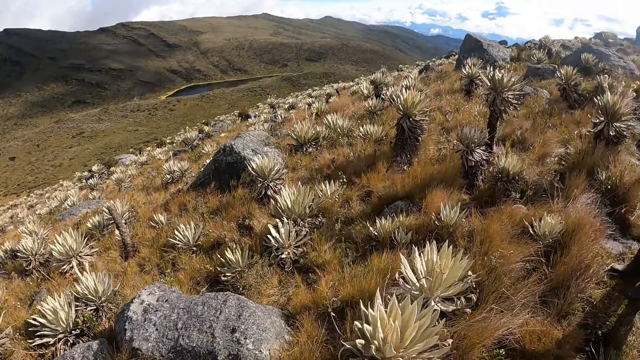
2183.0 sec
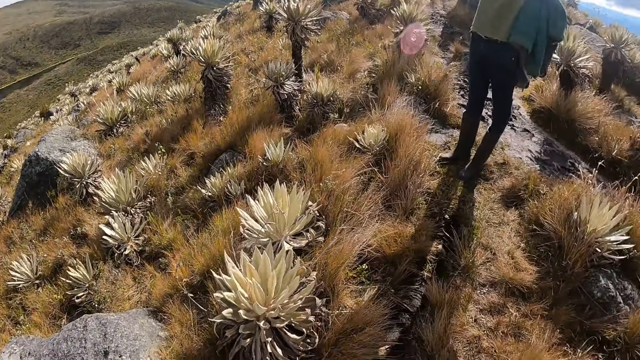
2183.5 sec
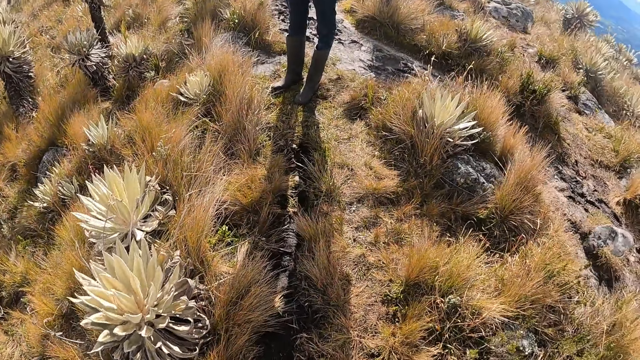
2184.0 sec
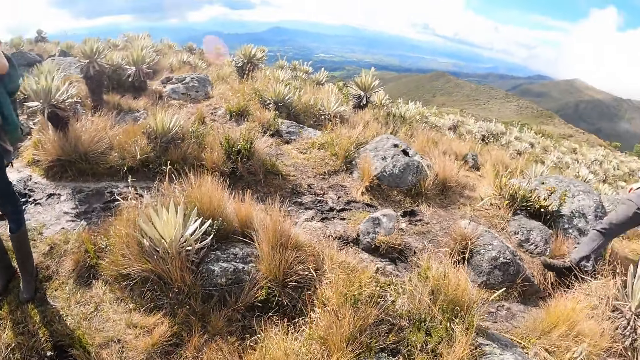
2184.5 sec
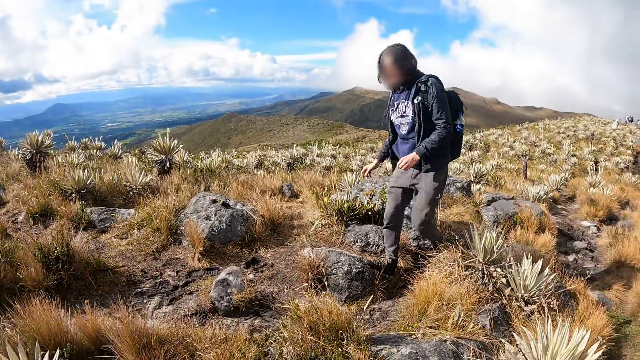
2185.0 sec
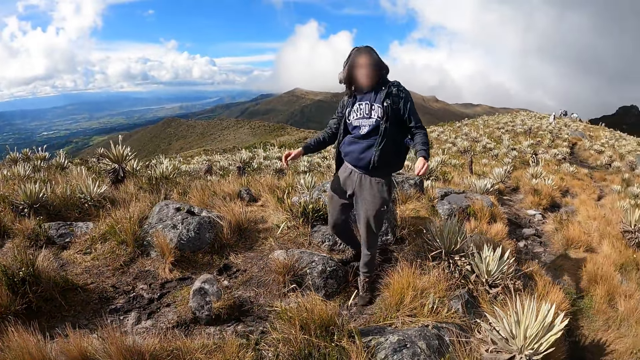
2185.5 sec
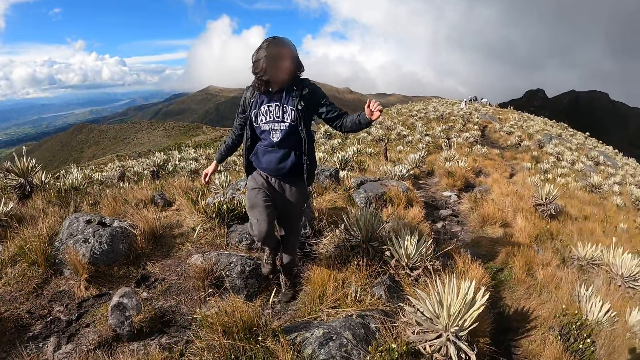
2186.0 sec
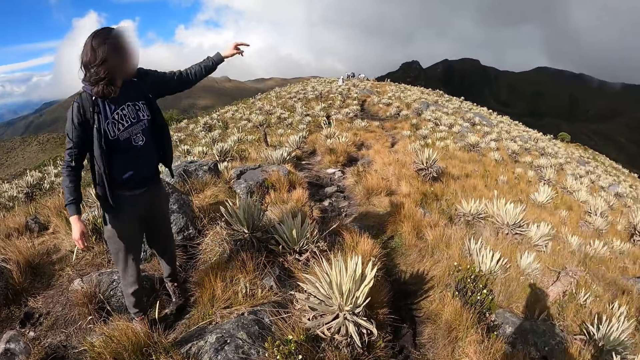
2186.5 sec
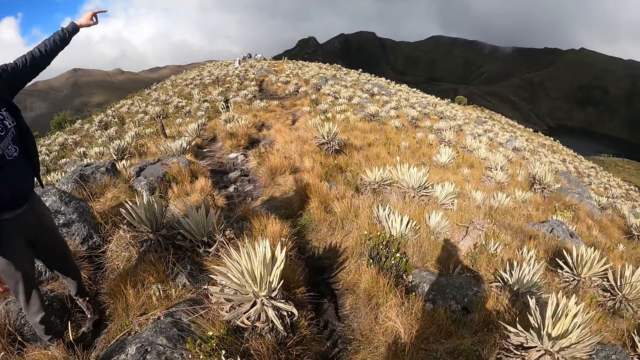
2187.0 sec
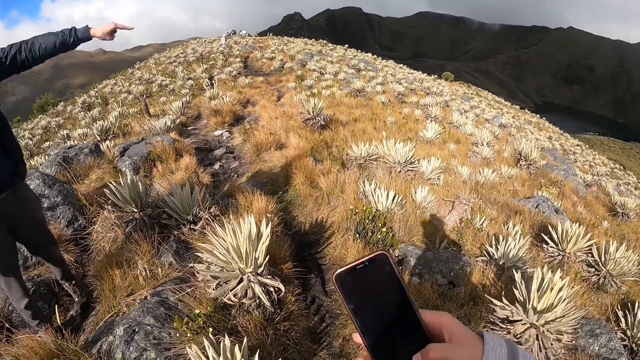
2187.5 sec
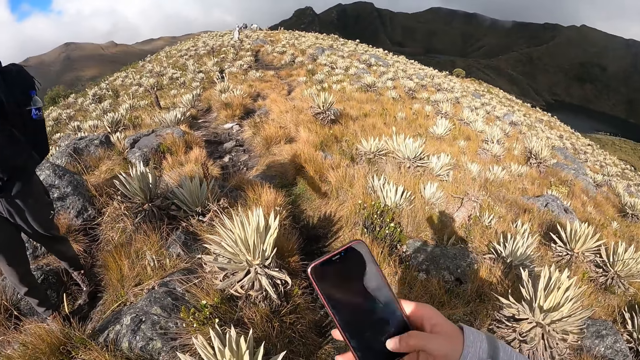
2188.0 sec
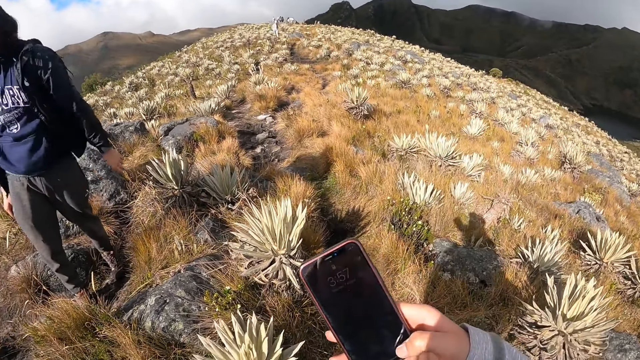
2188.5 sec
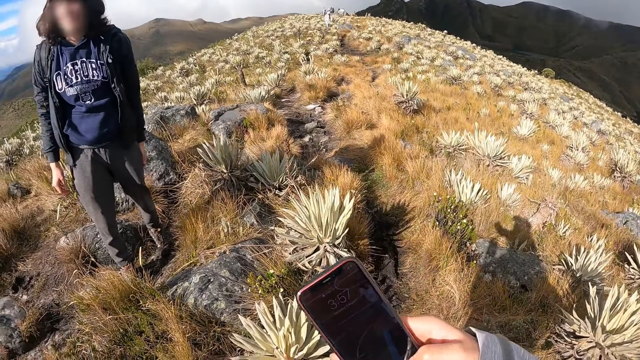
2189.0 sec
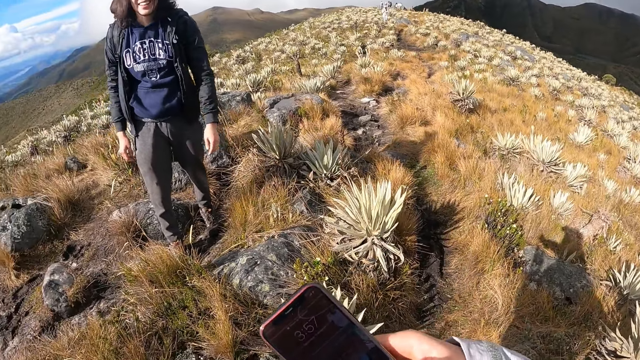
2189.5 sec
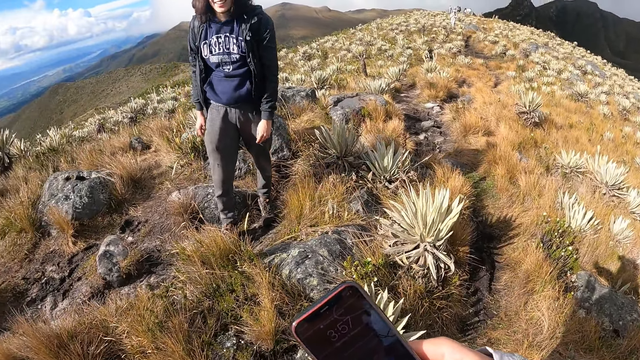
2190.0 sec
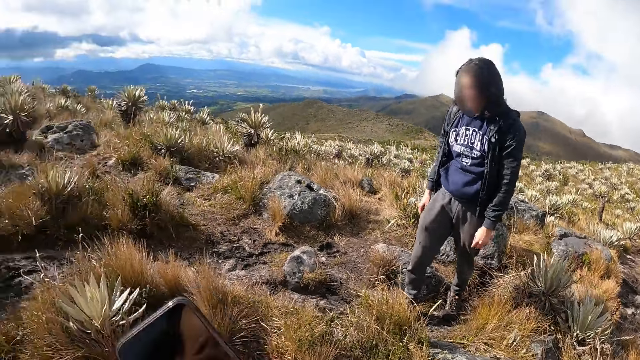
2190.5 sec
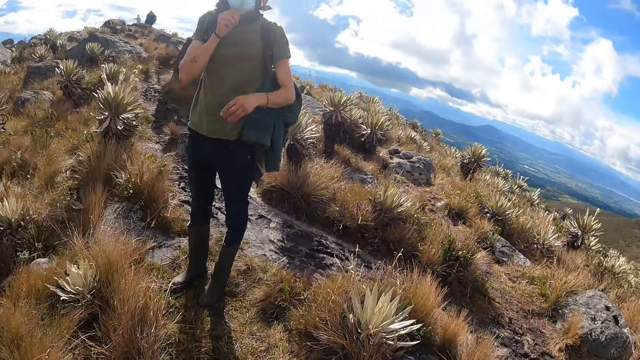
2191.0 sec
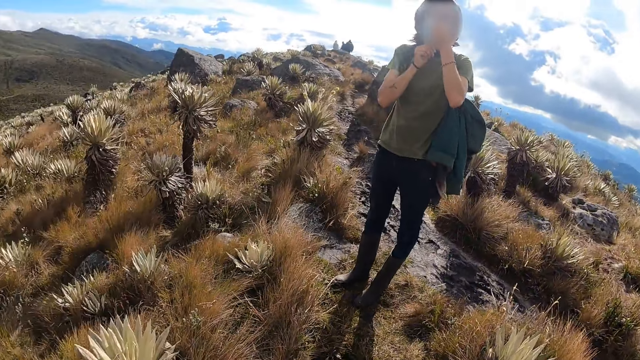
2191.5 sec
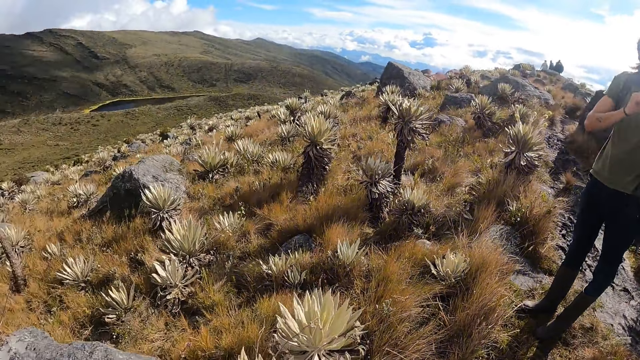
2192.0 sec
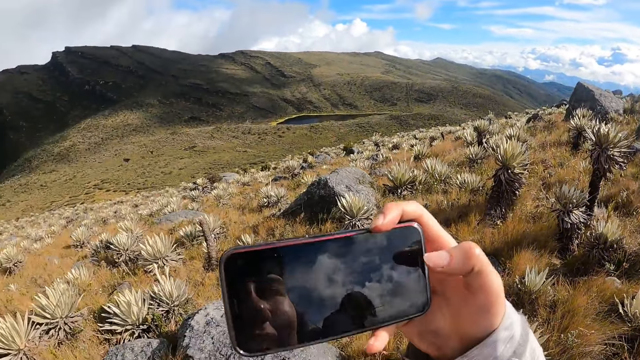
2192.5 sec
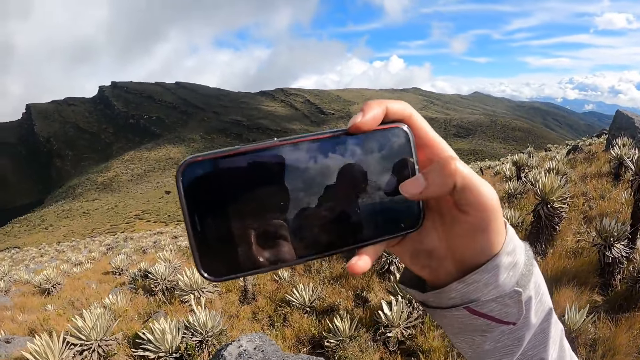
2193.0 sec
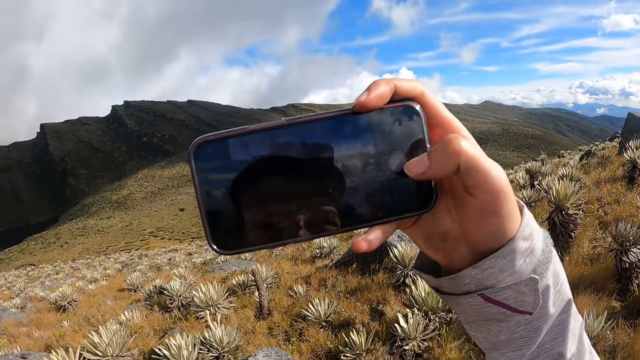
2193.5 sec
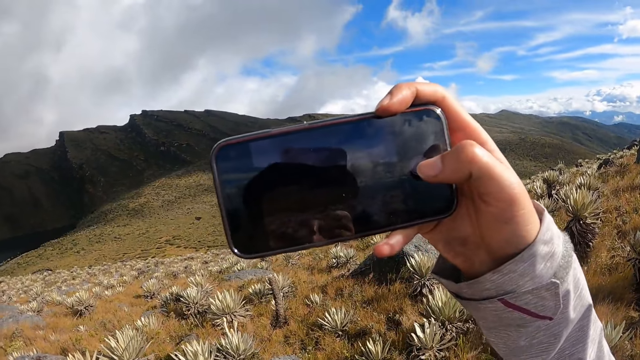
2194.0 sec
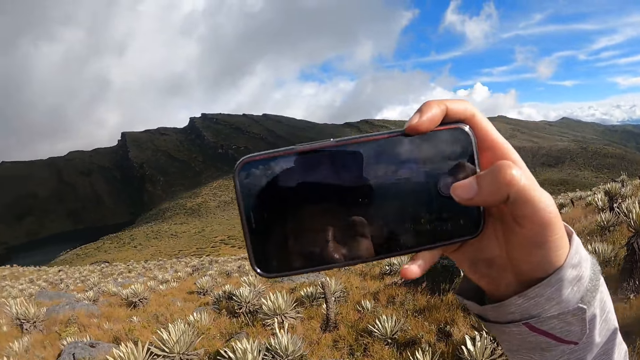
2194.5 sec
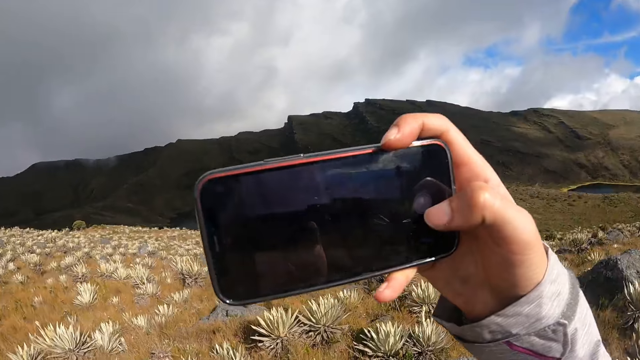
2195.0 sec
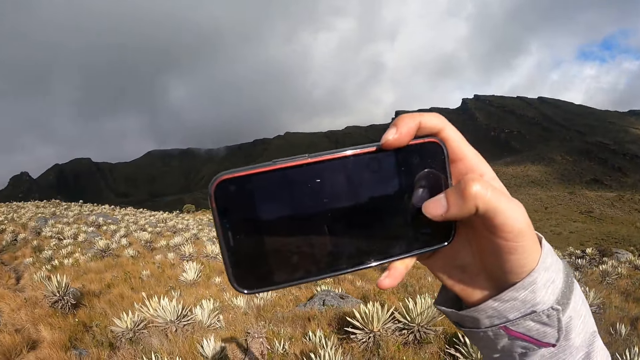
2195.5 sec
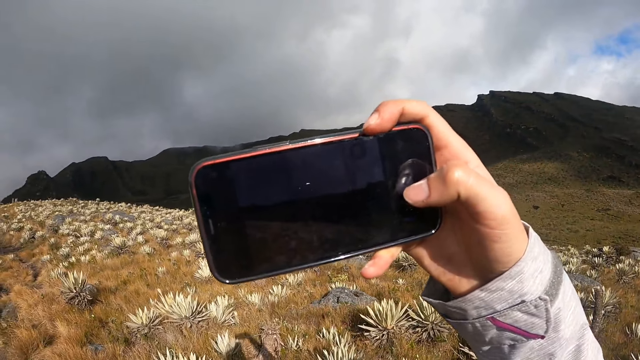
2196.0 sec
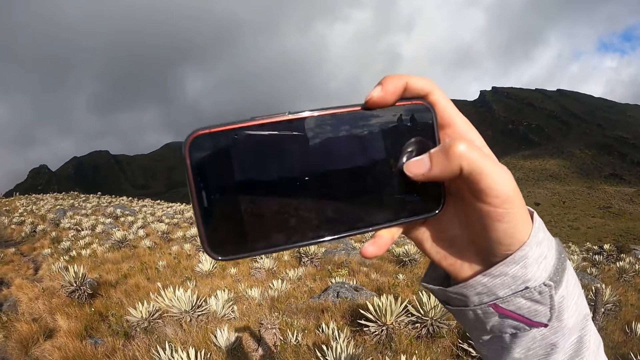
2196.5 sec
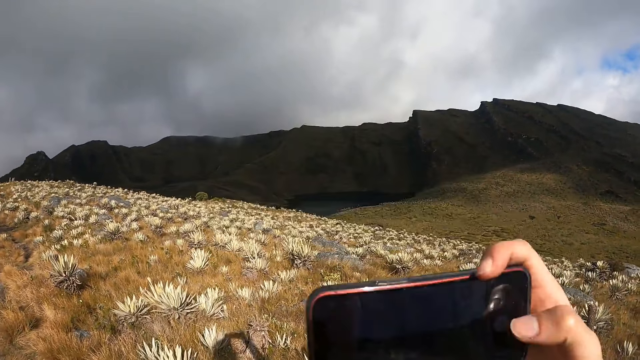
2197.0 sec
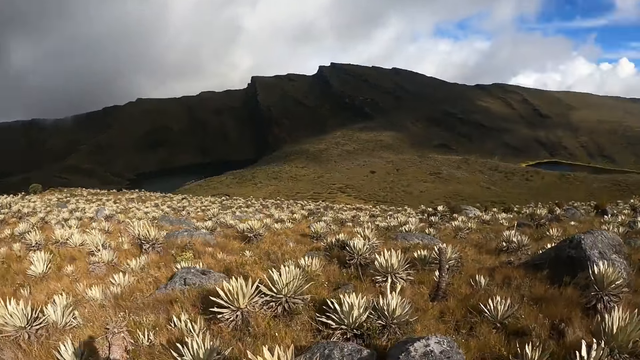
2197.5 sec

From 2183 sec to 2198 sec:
Another man interacts with the camera wearer. The camera wearer operates a mobile phone with her right hand. She looks at the phone. She operates the mobile phone with her right hand again. She takes the photos using the phone.

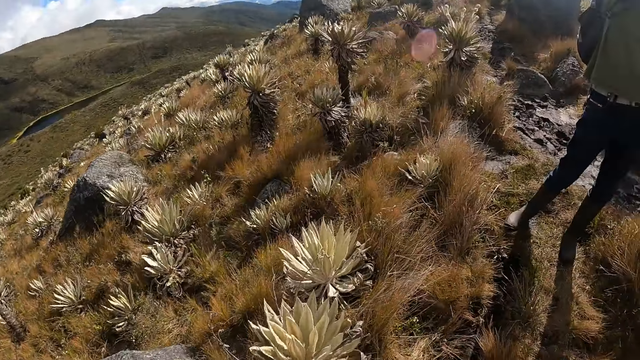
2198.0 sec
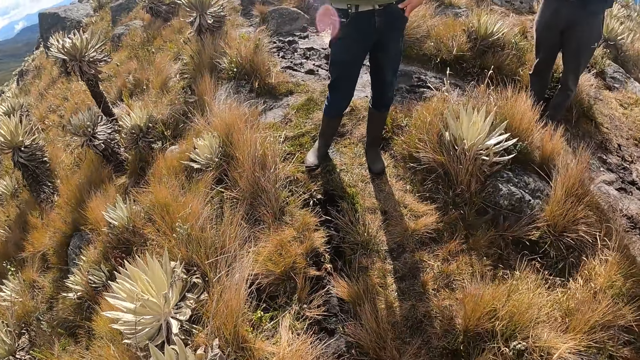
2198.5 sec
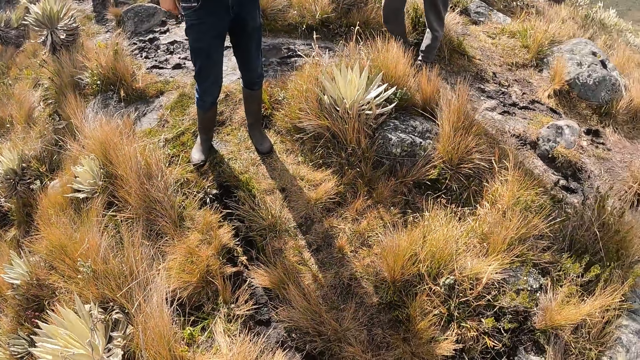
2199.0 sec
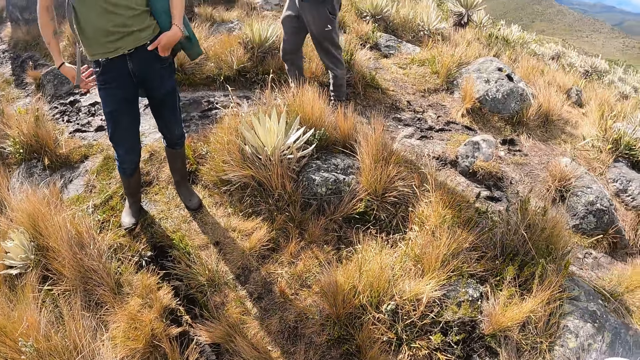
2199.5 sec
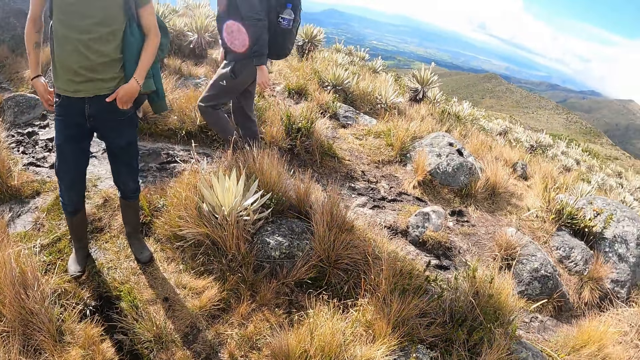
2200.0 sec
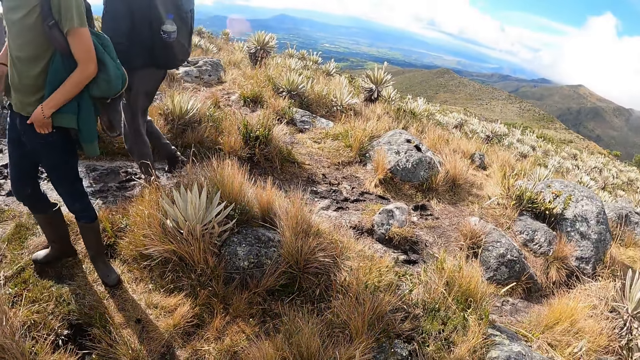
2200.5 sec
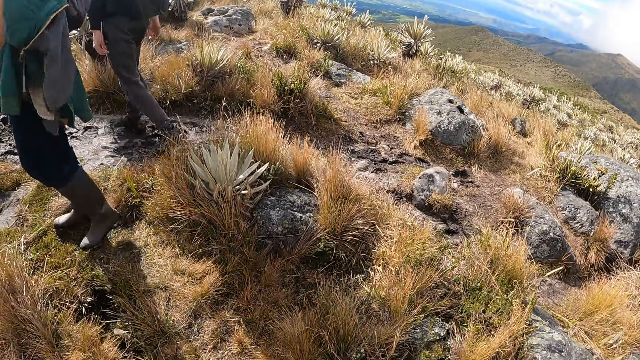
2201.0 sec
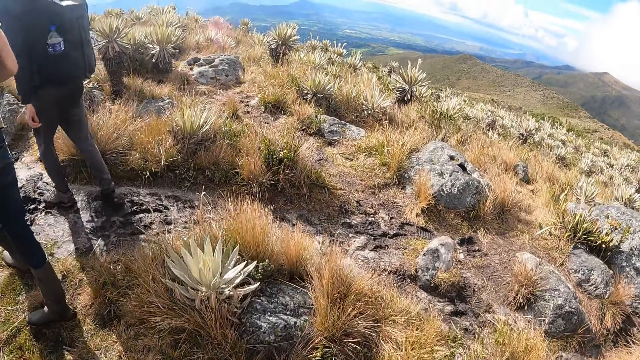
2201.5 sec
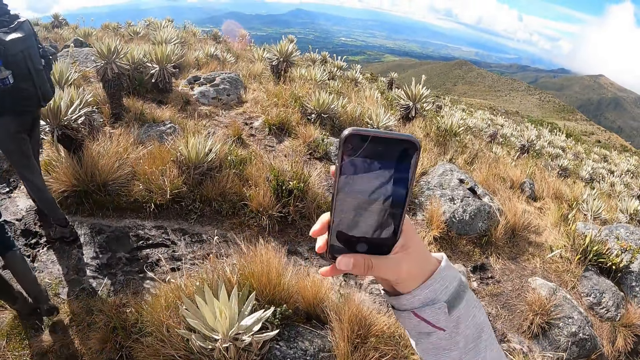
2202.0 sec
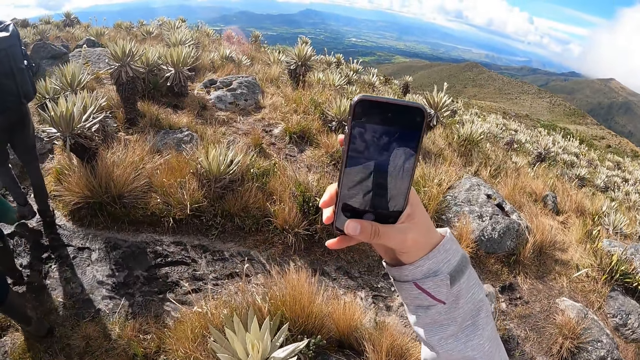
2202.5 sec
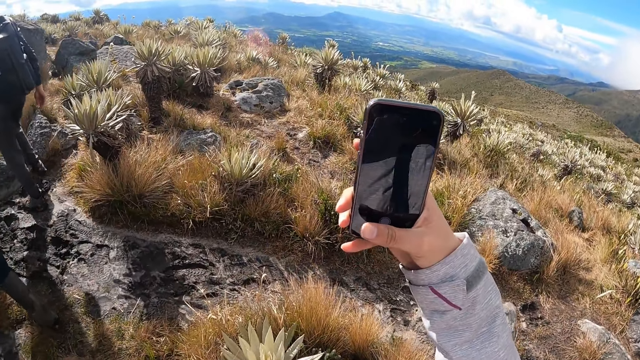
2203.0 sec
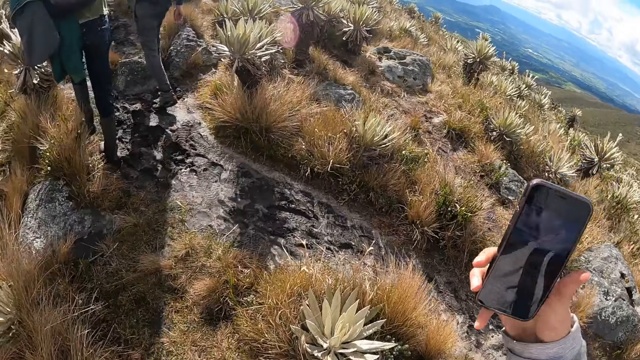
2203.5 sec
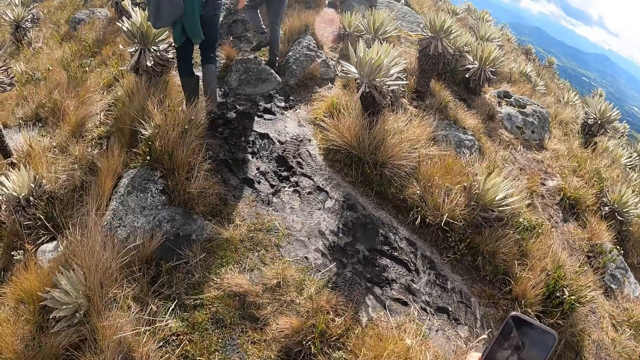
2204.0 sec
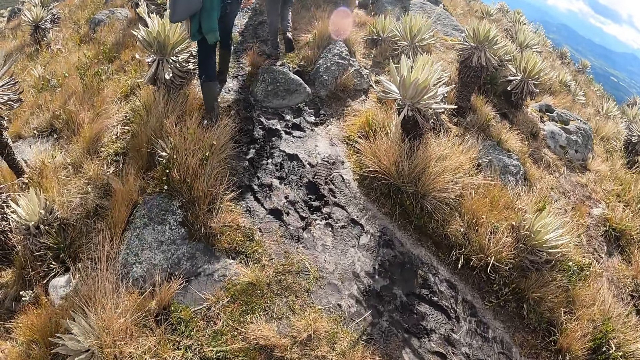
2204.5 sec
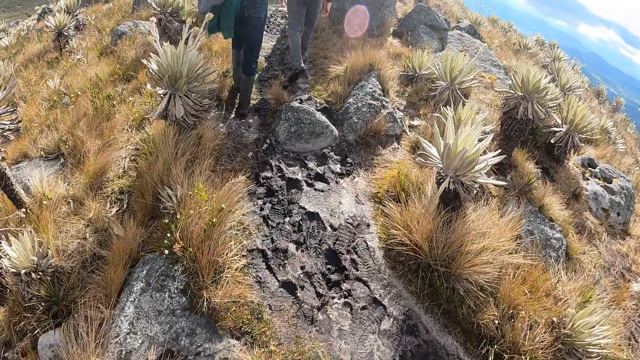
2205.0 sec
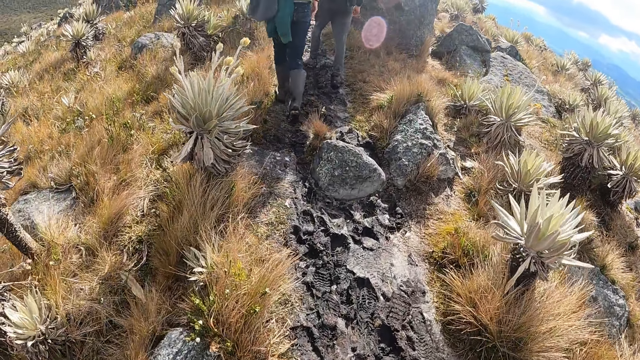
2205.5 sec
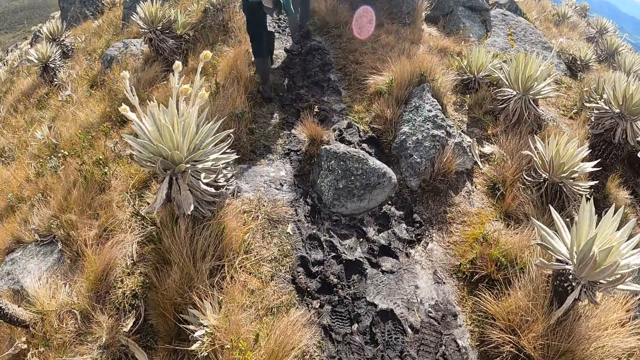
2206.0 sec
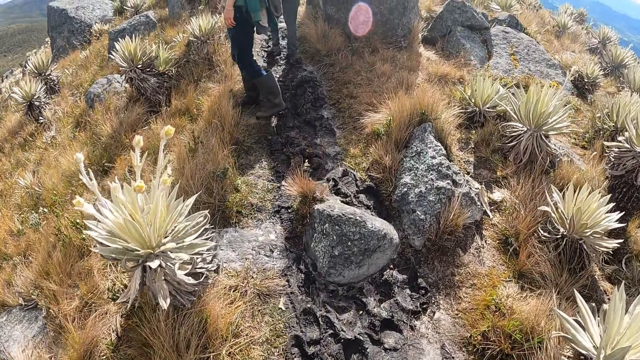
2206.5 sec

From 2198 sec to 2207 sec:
The camera wearer operates the mobile phone with her right hand. She walks on the hill with the group of people.
